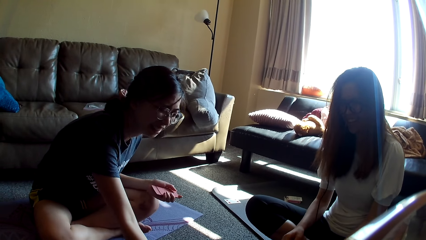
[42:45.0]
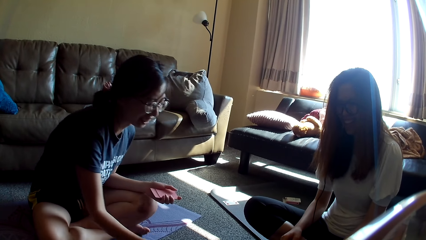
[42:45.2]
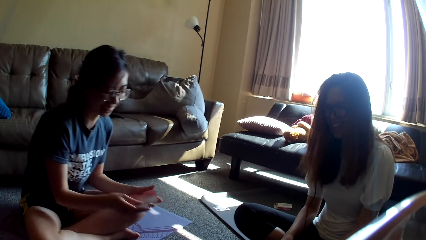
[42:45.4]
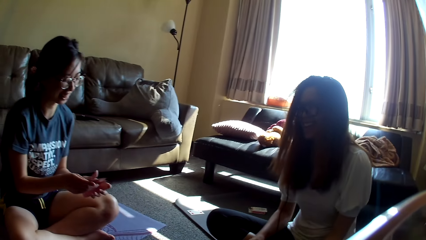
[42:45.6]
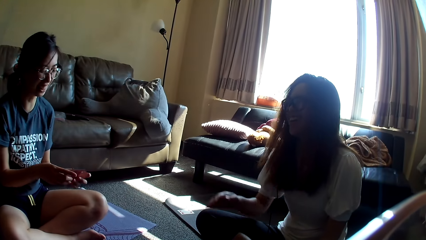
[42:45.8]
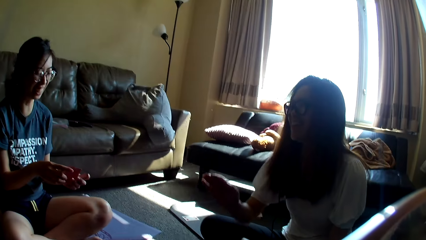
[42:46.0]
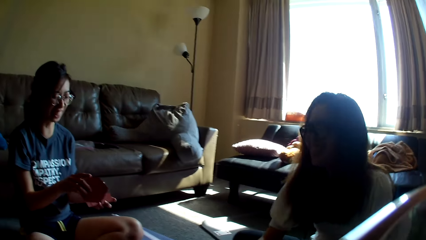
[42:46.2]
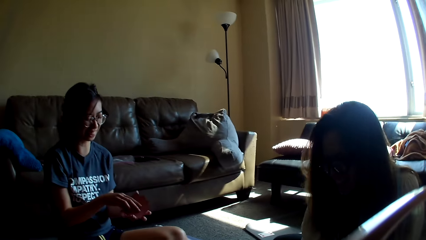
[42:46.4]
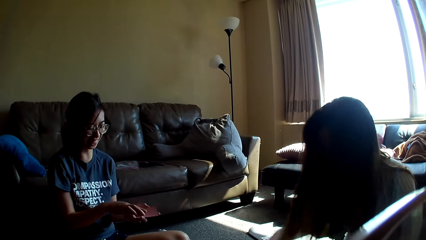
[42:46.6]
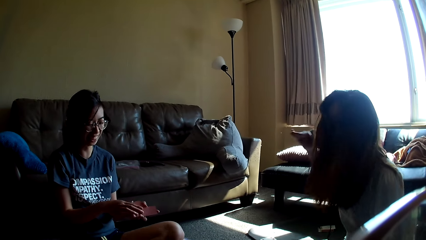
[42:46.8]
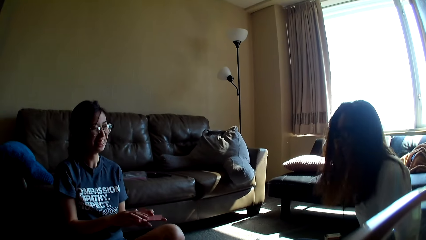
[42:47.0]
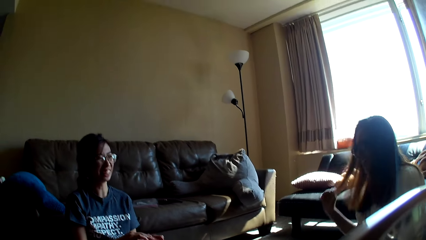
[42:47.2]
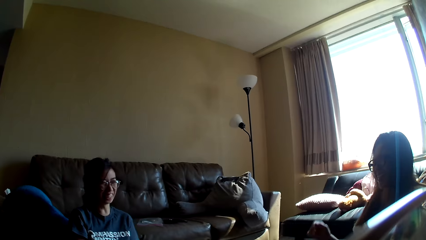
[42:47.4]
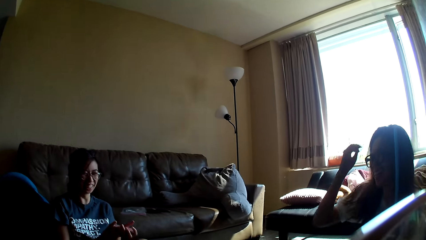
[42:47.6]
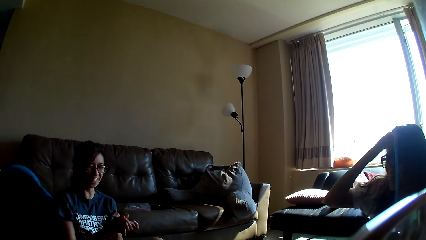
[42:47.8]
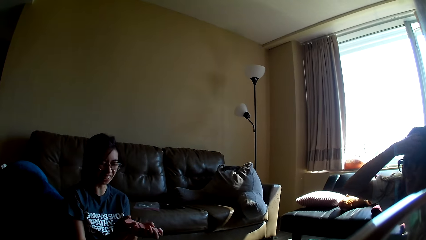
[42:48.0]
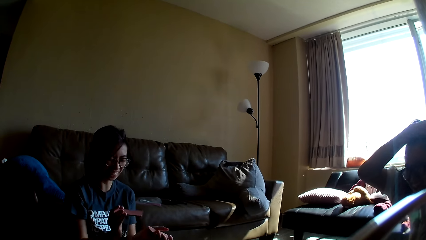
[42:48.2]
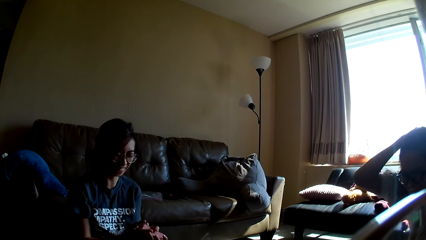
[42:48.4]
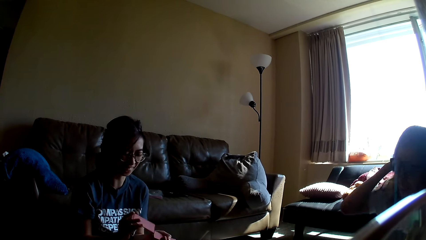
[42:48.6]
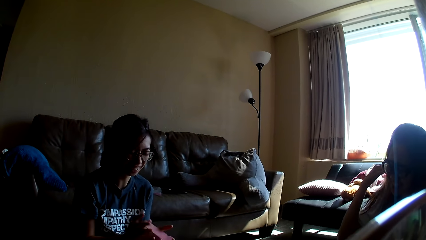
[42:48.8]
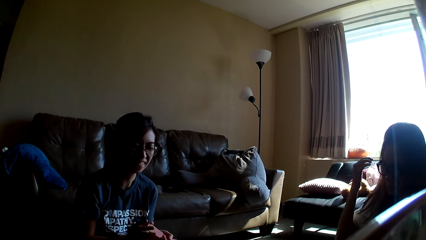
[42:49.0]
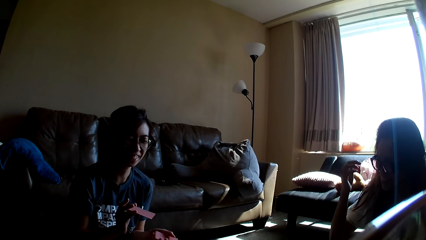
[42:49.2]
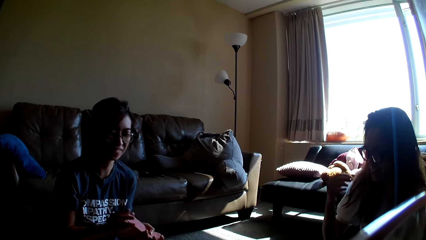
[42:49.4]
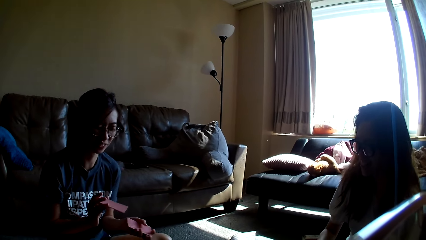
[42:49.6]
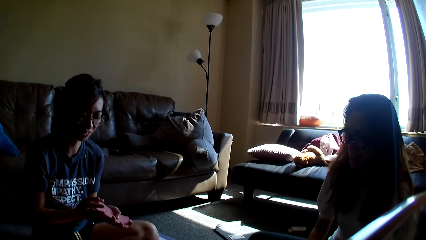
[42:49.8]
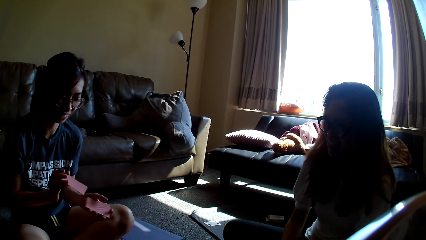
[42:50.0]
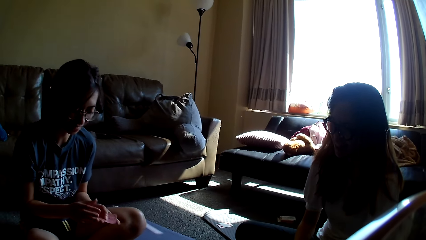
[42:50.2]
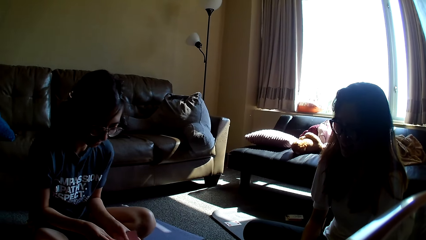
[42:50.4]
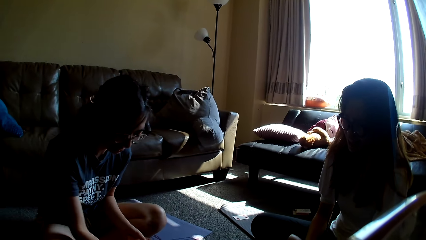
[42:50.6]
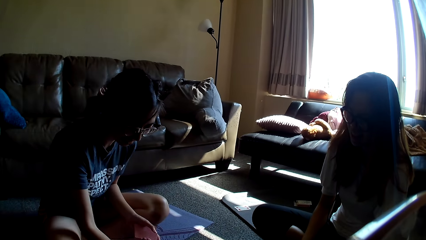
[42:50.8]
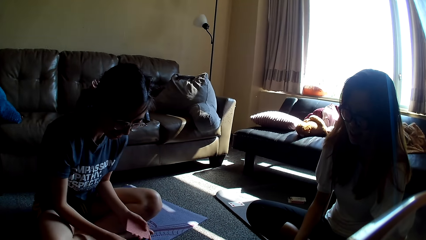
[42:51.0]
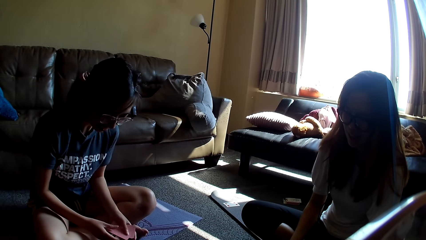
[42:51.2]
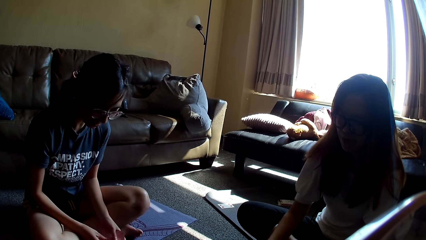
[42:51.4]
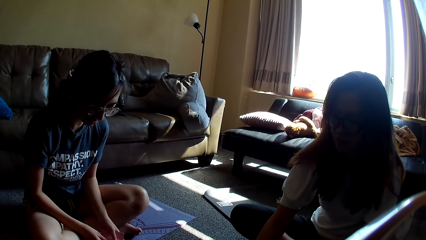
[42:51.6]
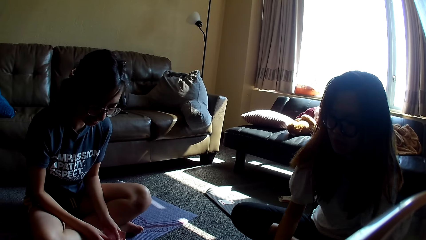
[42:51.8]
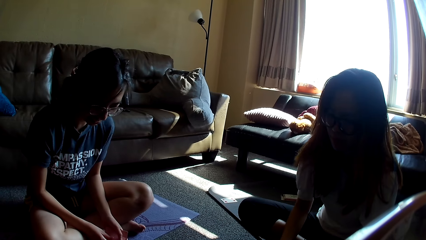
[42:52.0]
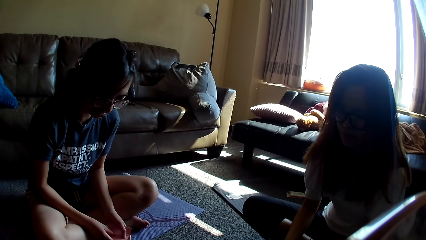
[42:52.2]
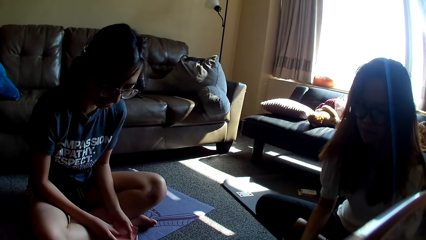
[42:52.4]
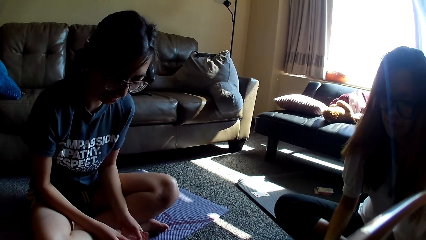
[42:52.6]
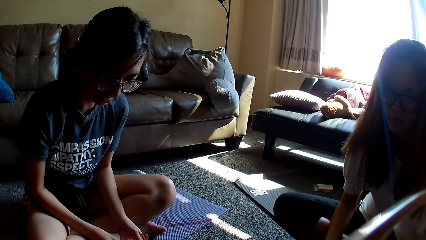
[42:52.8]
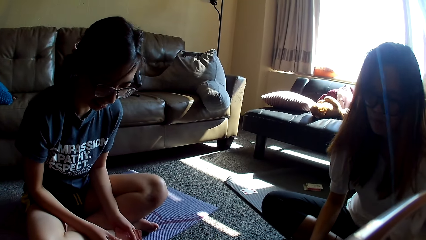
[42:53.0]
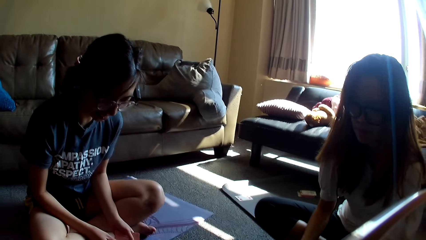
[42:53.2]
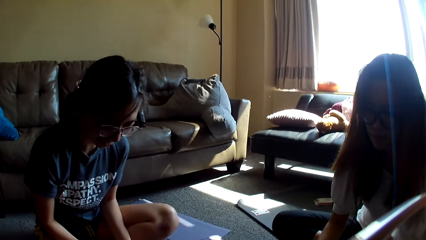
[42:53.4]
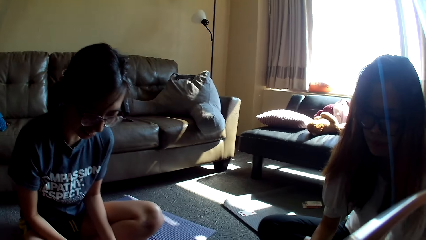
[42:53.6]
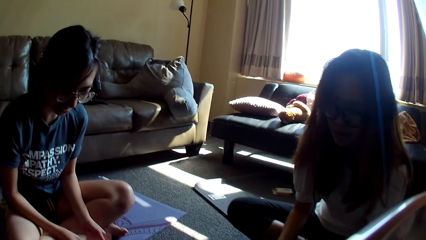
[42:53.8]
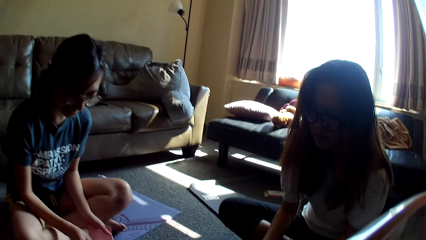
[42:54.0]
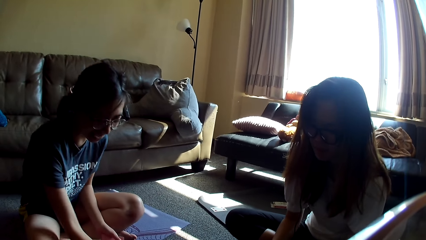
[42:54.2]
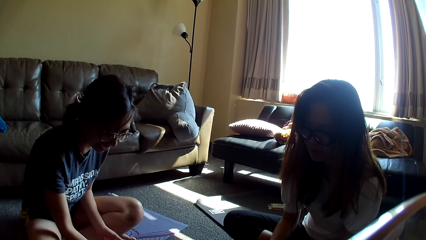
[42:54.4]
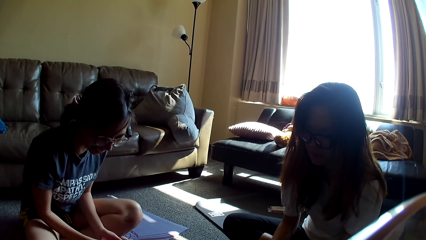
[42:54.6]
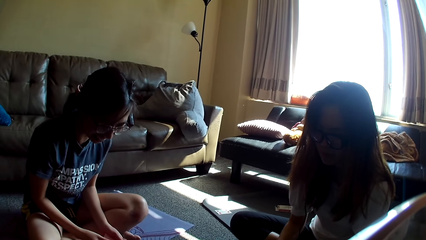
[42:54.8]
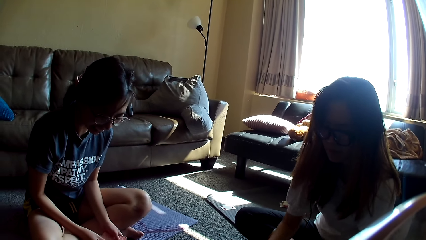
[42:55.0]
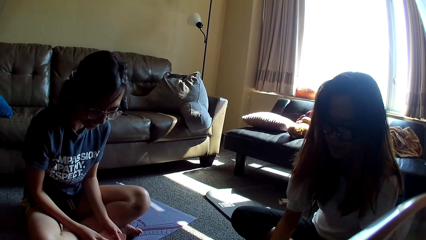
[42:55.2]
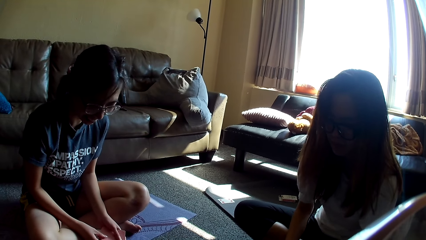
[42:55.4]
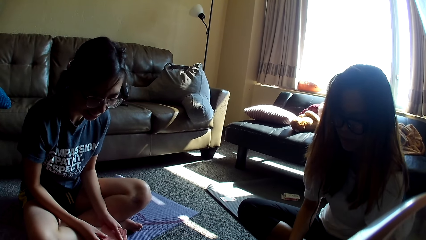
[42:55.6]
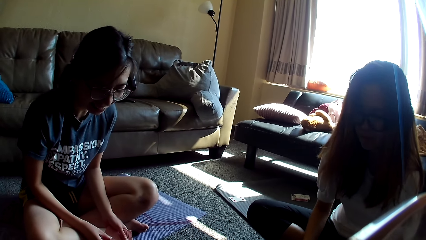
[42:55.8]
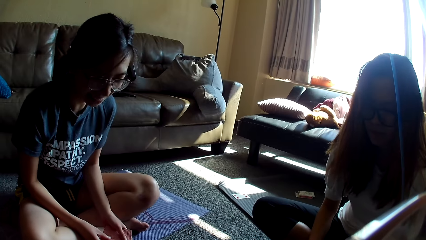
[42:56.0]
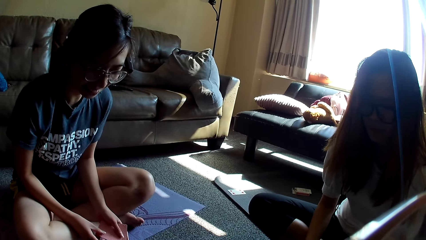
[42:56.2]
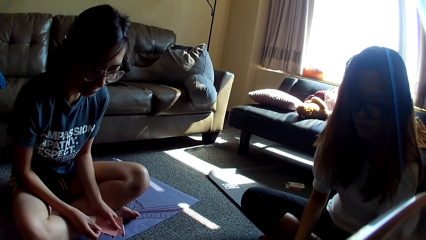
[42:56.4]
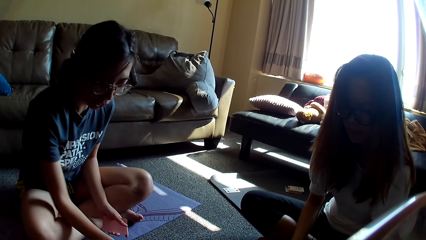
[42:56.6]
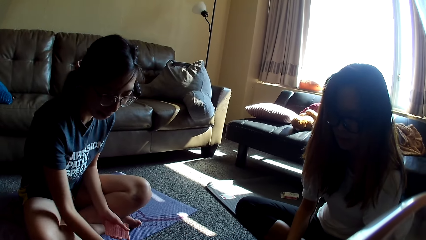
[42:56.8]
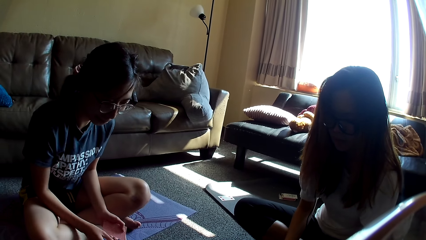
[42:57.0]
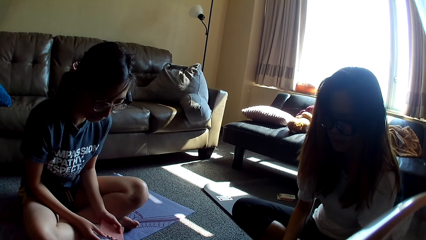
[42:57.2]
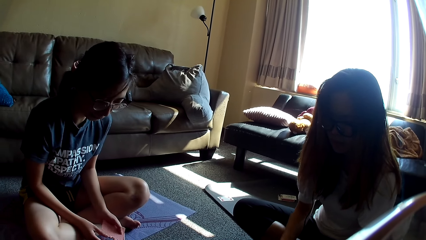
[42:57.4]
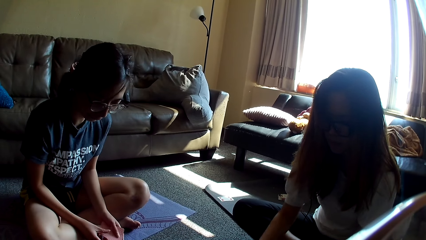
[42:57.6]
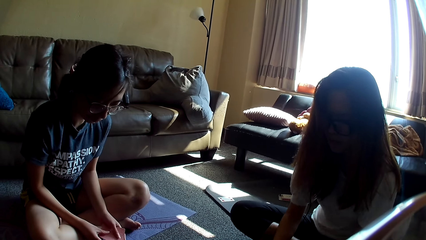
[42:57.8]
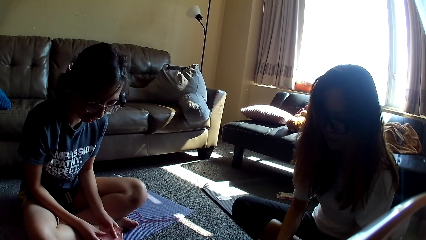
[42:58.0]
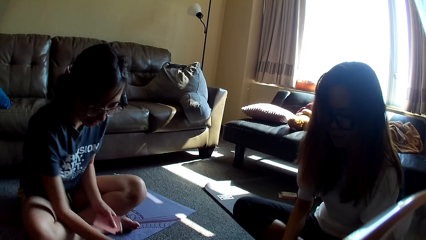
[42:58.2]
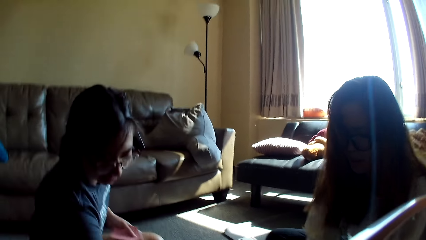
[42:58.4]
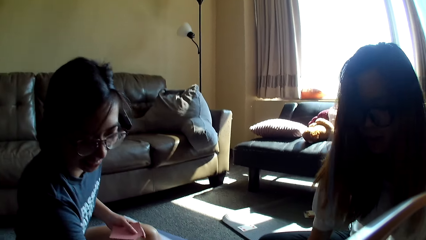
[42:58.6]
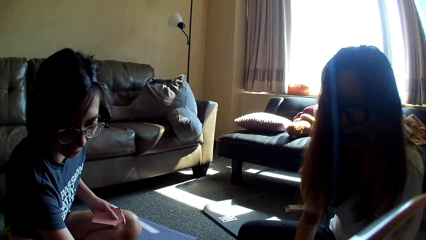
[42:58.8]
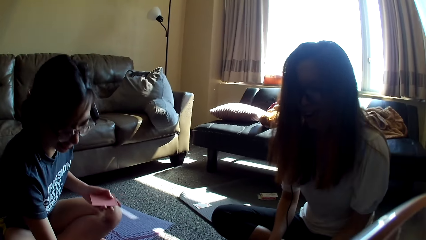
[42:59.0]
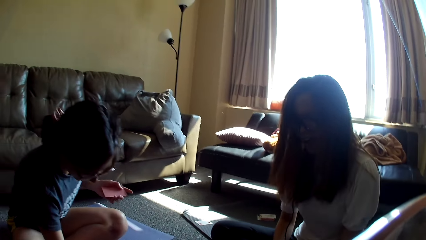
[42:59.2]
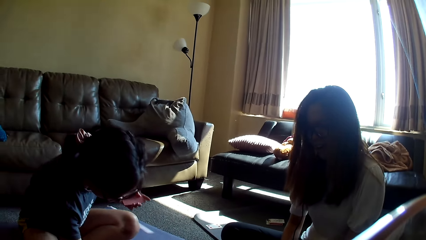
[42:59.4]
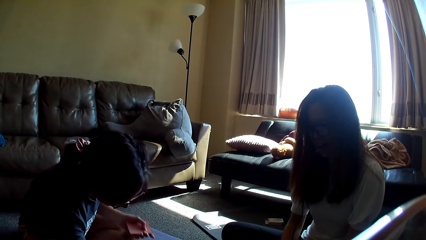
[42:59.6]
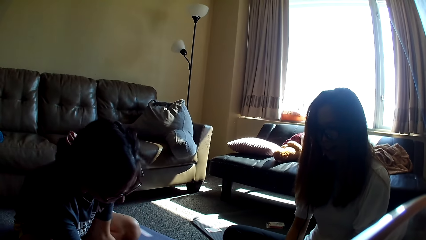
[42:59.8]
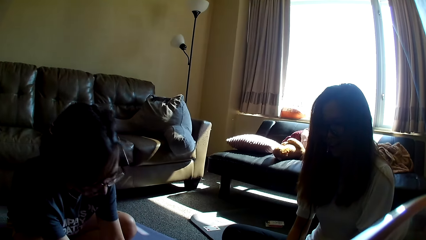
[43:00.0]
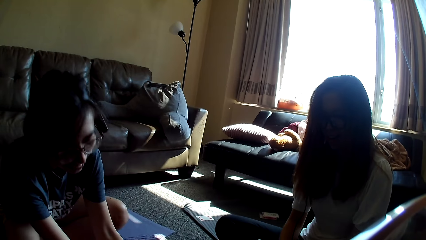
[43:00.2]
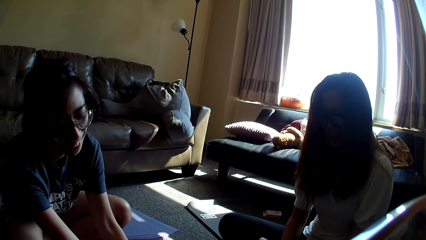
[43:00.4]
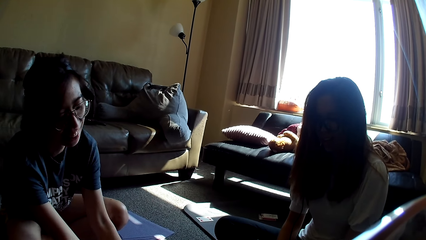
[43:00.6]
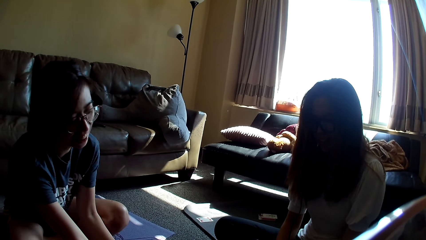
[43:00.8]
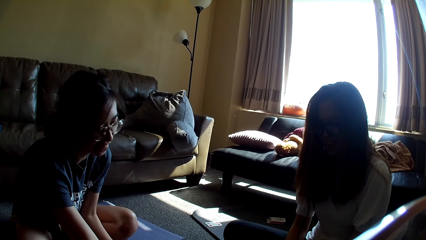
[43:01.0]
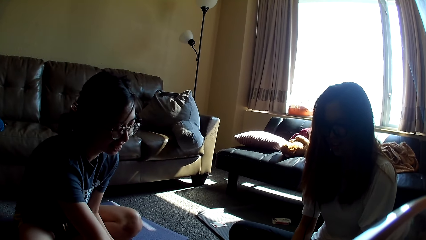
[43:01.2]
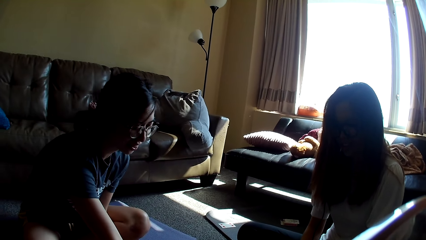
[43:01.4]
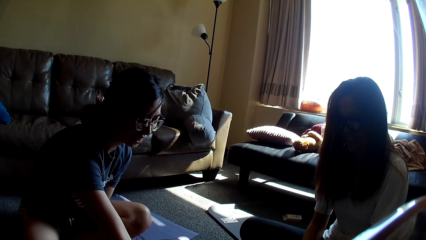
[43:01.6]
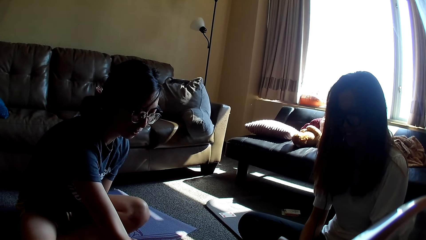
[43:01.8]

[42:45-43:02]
A lady holds a card game with the other hand and lifts a hand. The camera wearer picks up a card. The lady mixes the cards. Another lady touches her hair. The first lady drops the card game and holds the card game. The other lady drops the card game. The first lady places the card on the floor. The other lady moves a hand. The first lady places the card on the floor and holds the card game. The other lady places the card on the floor and grabs the card game. The first lady grabs the card game, places the card on the floor, and leans forward.
